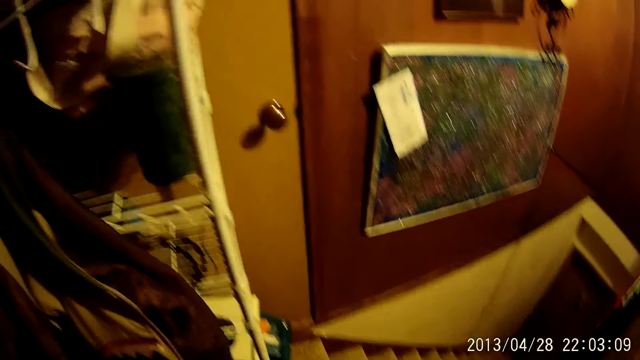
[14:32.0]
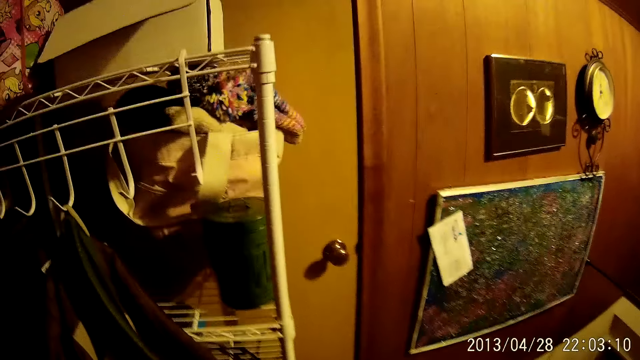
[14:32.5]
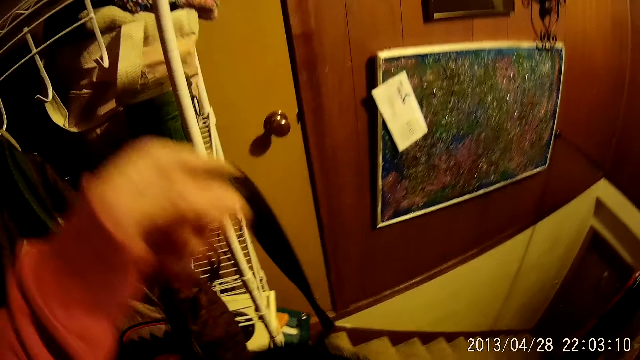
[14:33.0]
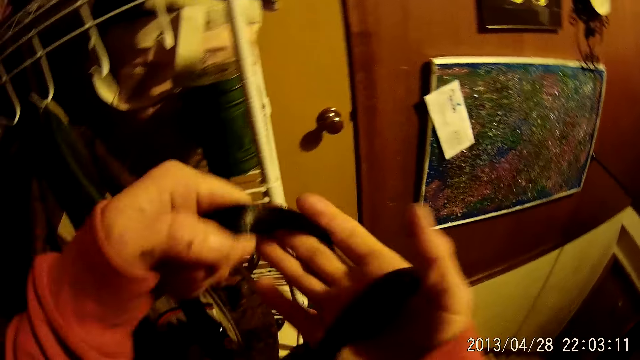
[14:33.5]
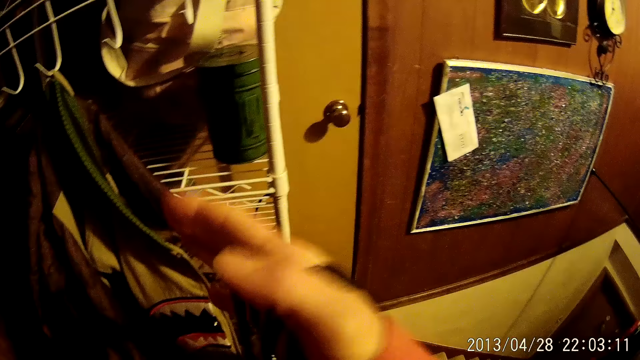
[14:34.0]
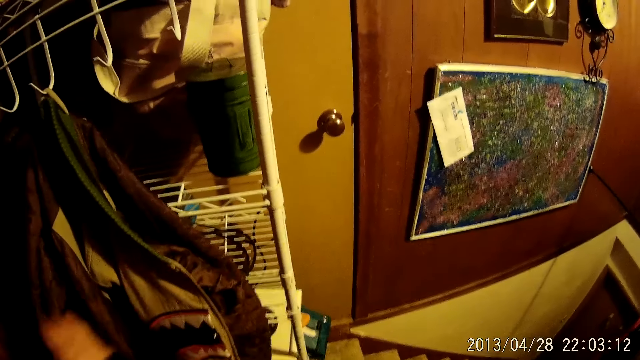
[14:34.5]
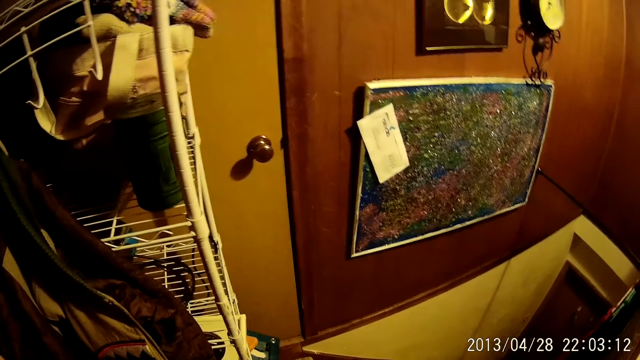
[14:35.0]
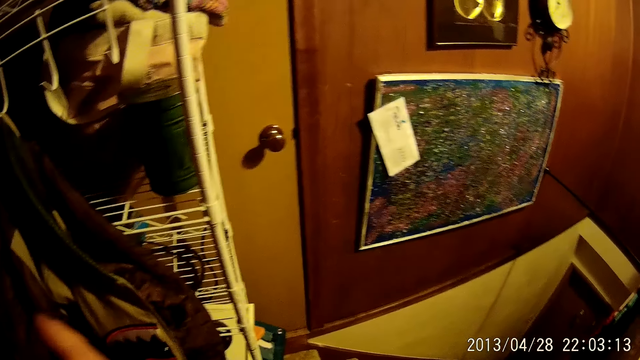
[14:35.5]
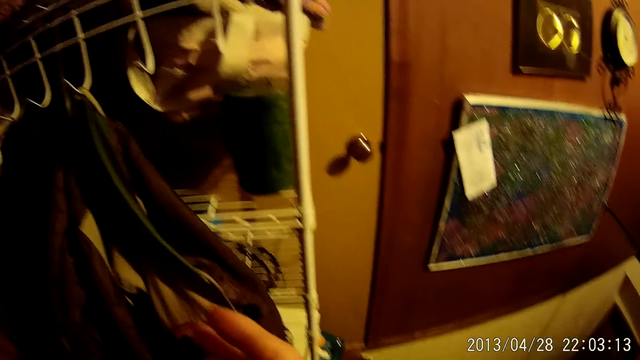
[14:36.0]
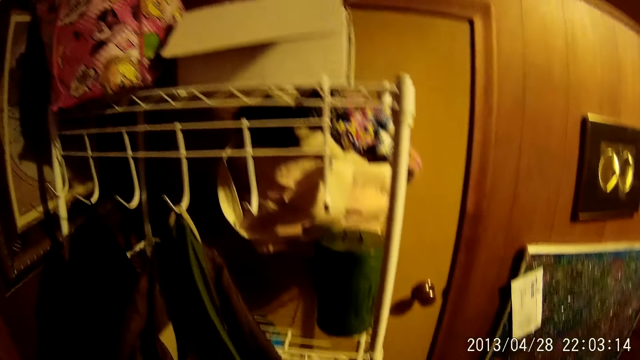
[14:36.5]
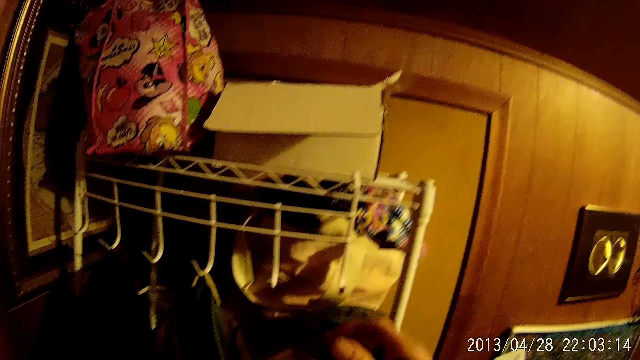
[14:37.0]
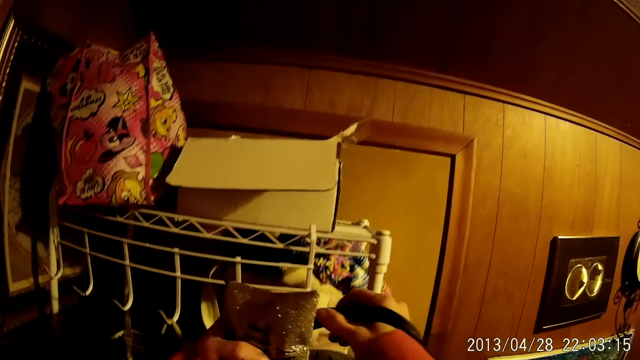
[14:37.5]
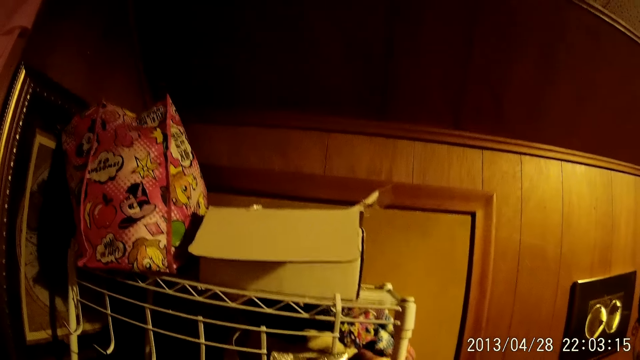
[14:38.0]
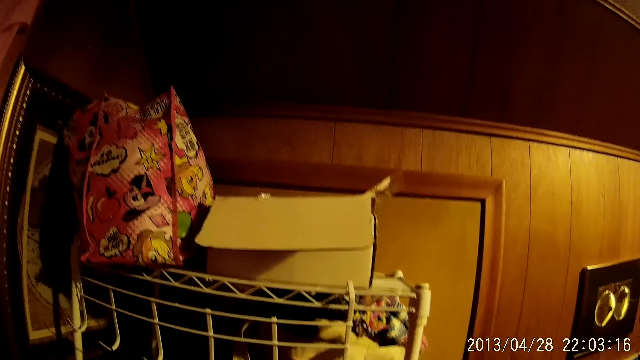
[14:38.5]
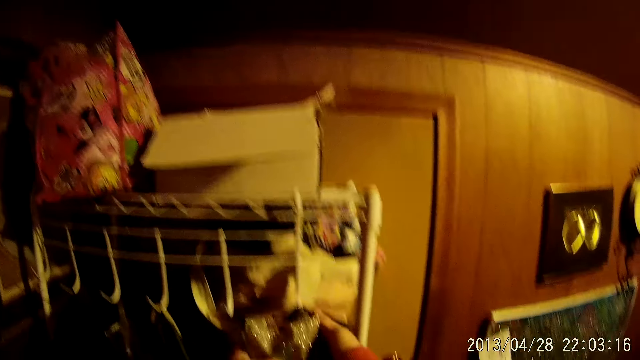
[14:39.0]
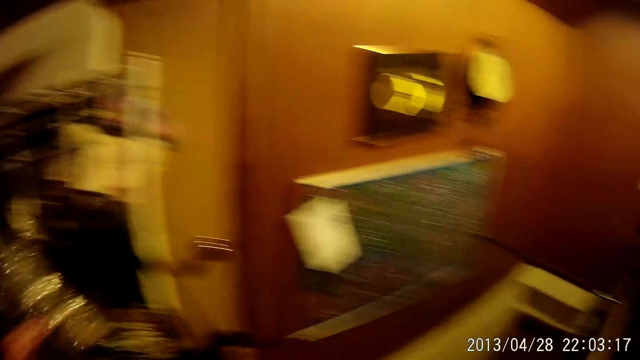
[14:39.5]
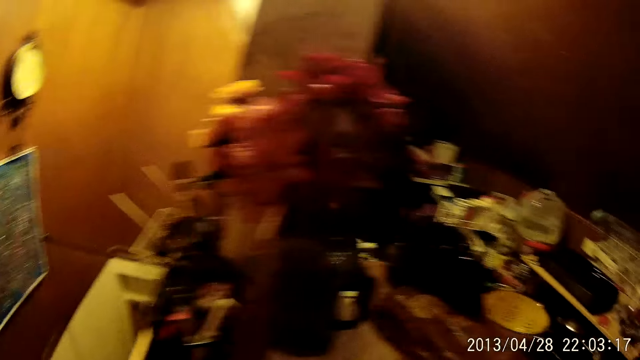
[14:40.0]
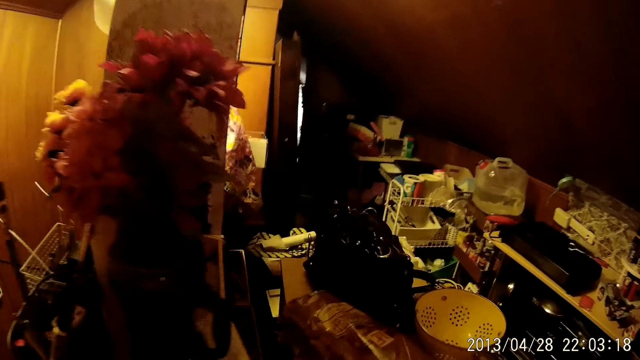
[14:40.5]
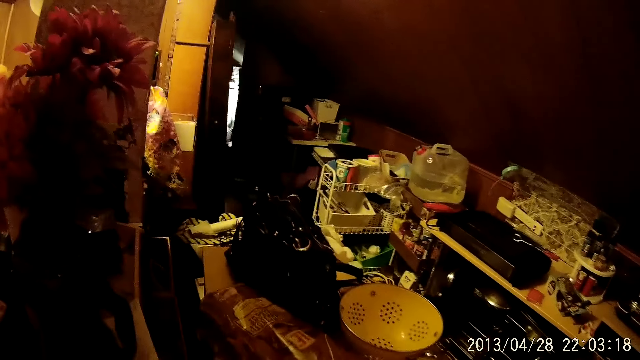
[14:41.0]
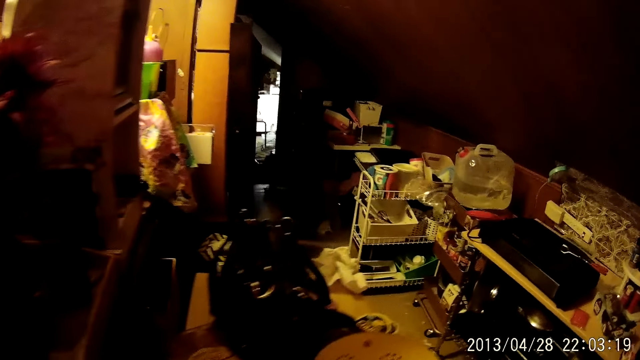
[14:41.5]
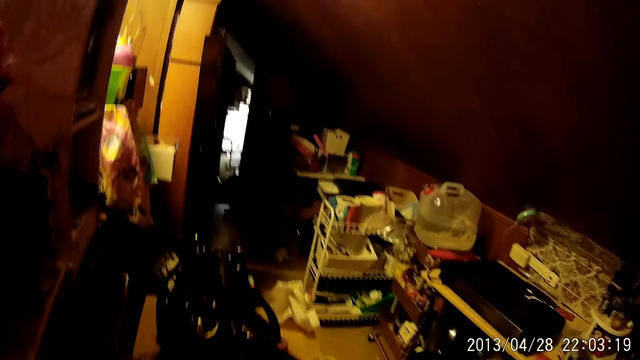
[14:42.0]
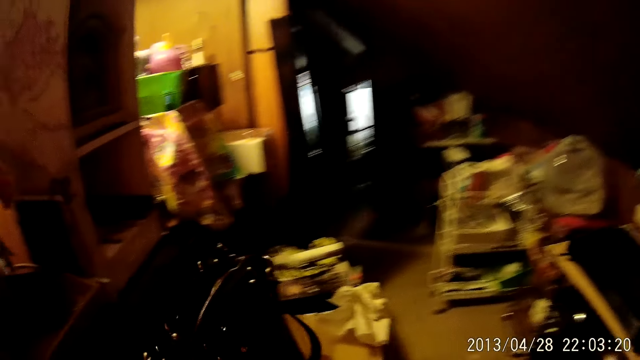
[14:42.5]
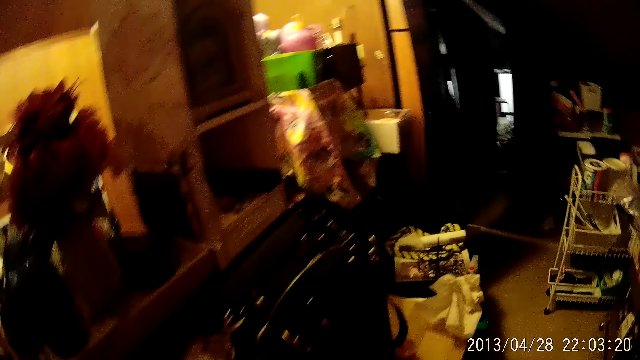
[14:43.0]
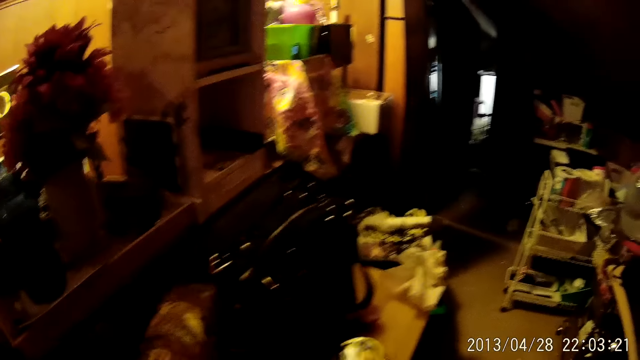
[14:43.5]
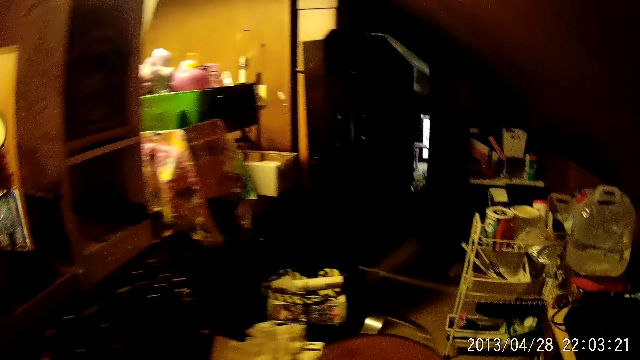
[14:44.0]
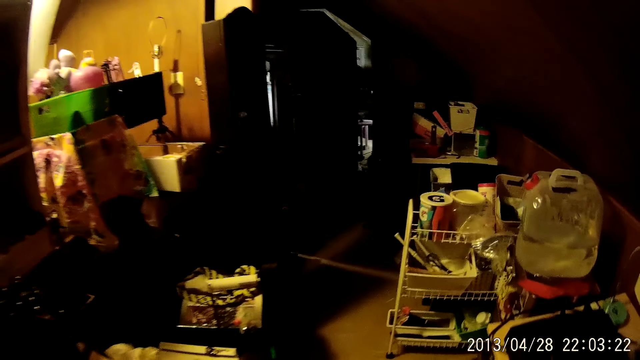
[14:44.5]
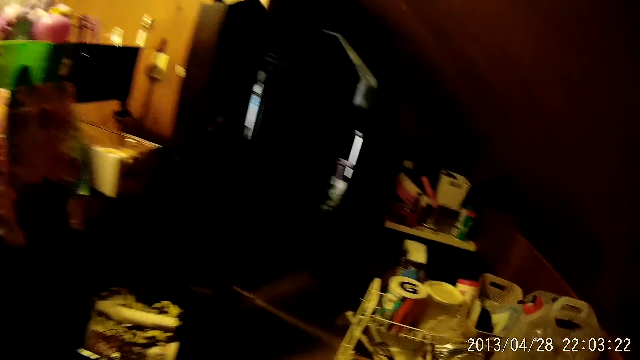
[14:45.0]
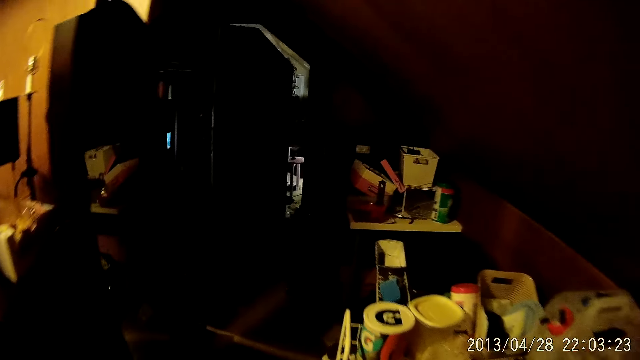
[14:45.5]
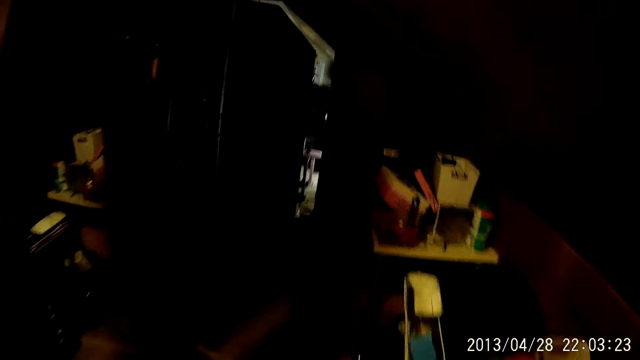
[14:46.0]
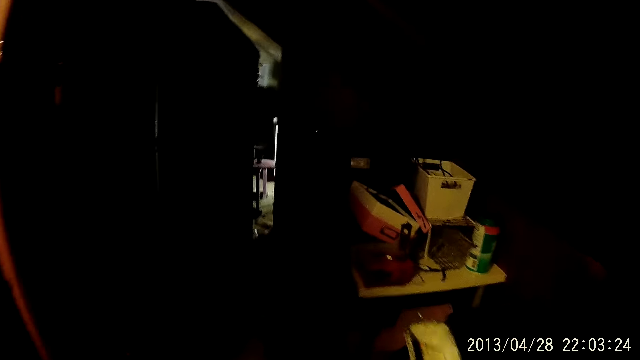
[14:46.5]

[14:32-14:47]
The camera wearer hangs the bag on the stand hook. They look around. They walk in the house.

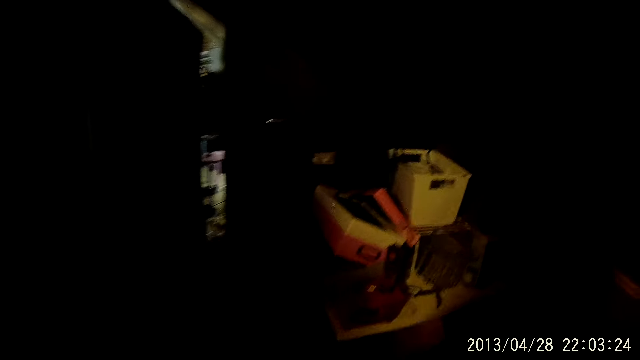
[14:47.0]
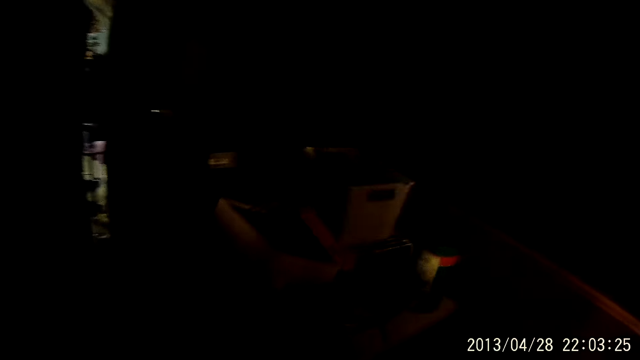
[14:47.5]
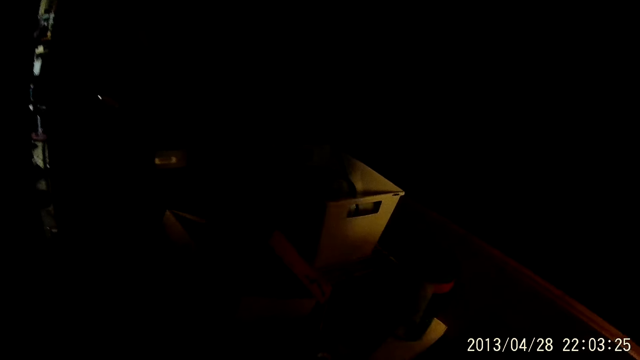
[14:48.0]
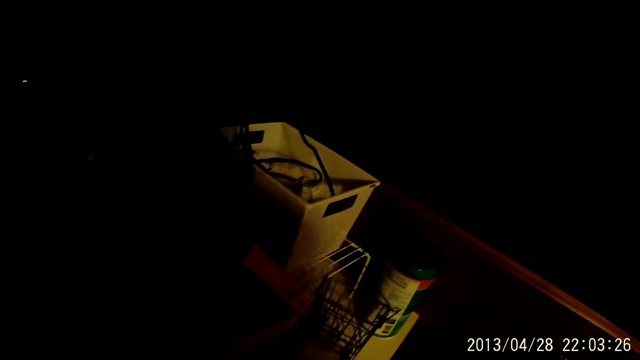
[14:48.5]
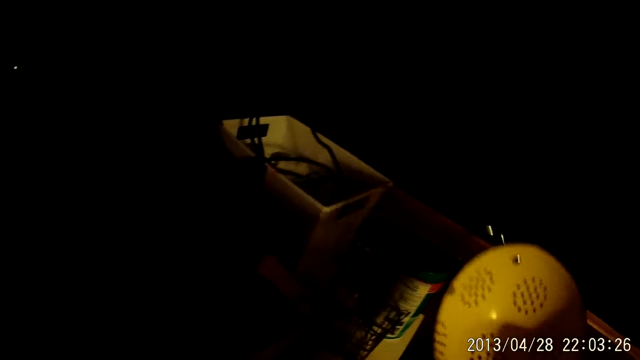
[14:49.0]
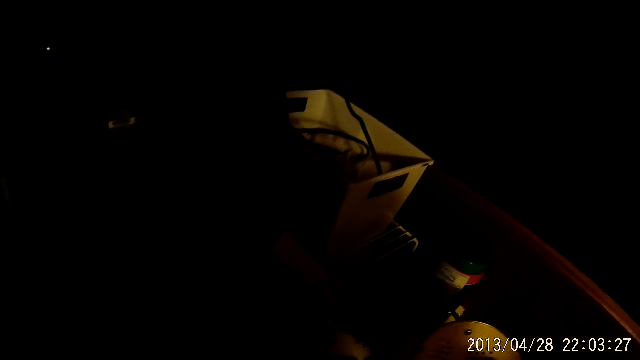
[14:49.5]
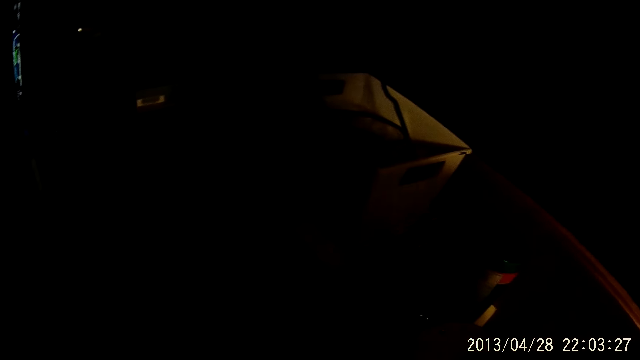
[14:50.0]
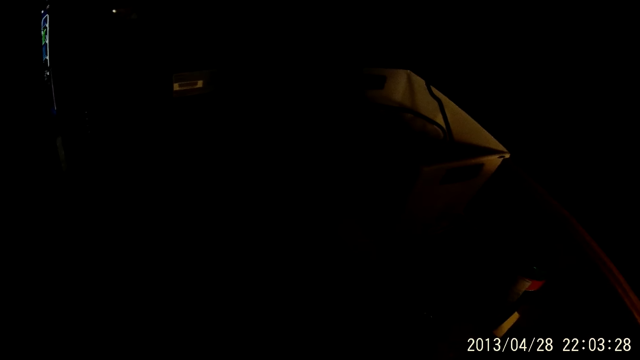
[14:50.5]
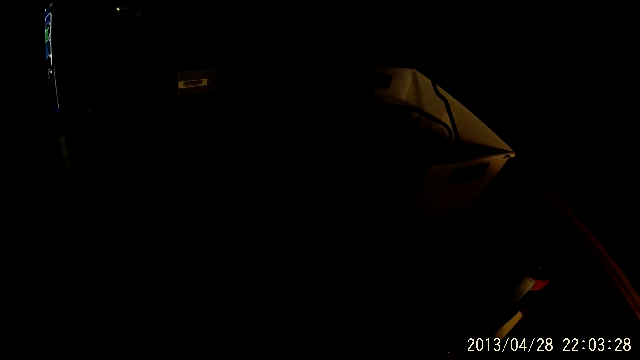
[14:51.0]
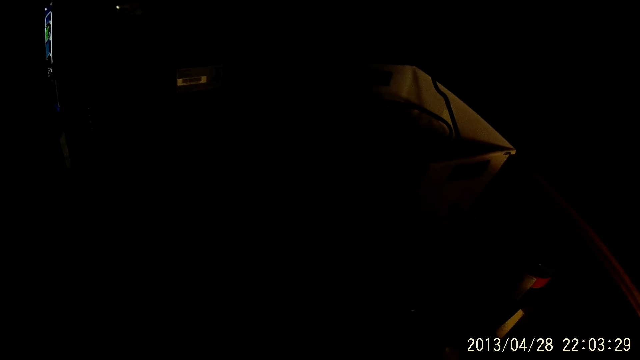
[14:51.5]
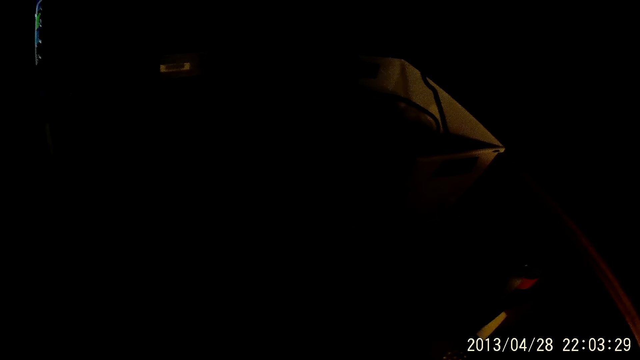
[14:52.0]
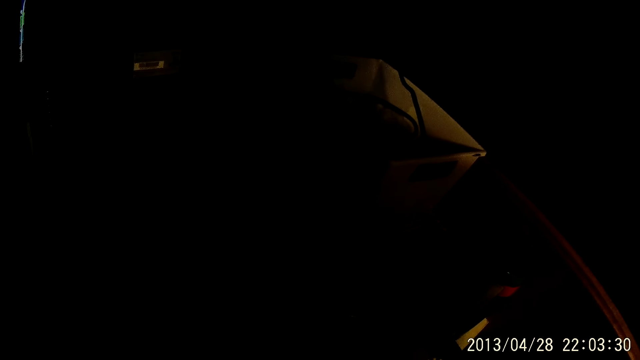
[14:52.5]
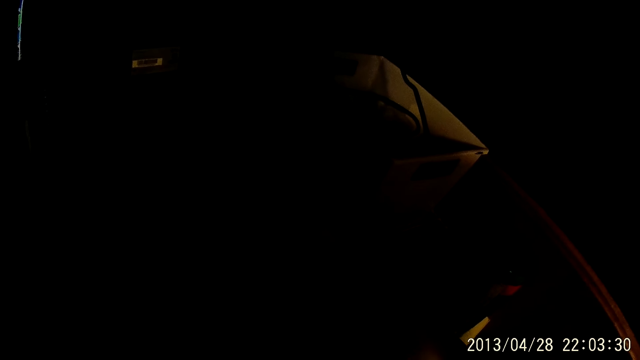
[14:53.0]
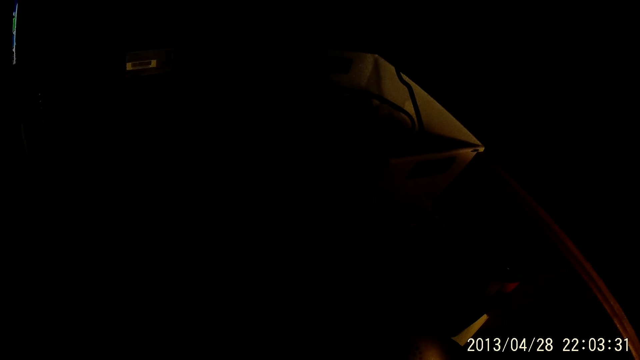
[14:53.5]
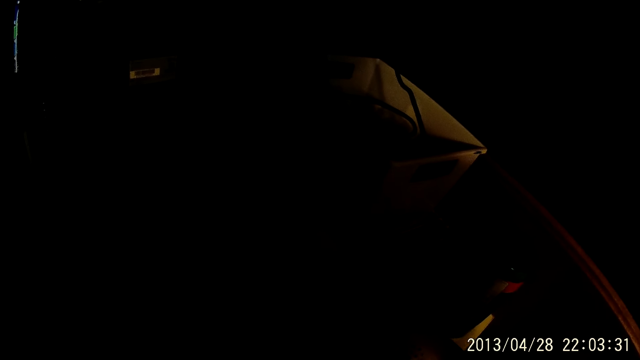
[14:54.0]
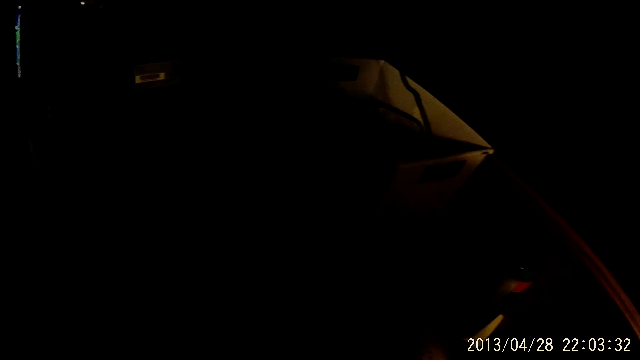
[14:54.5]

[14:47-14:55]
The camera wearer places the bowl on the table.
